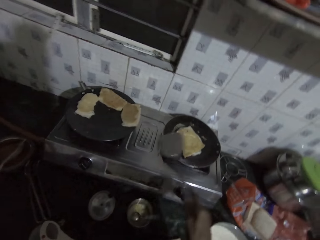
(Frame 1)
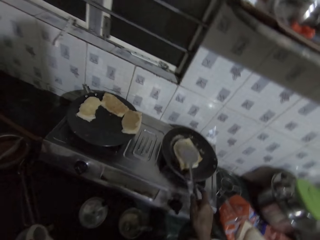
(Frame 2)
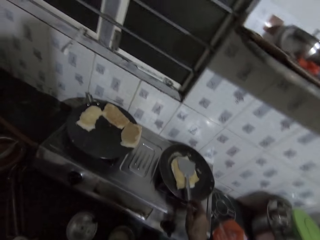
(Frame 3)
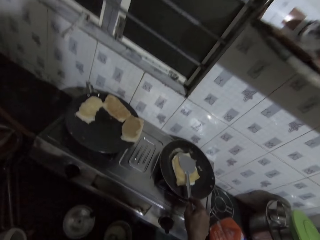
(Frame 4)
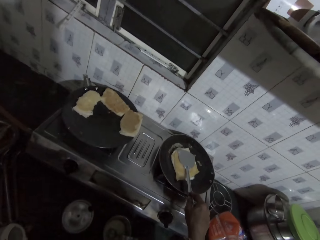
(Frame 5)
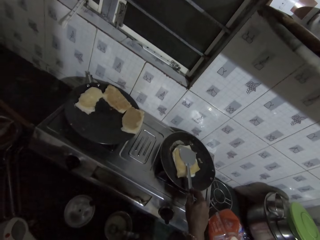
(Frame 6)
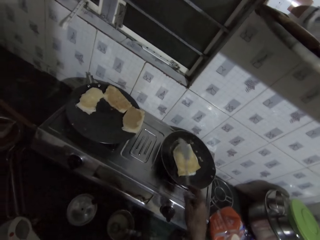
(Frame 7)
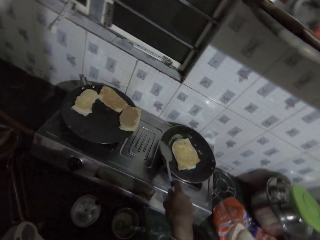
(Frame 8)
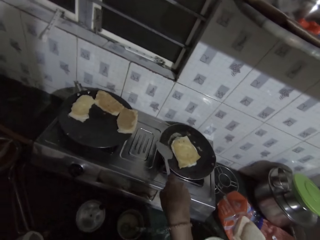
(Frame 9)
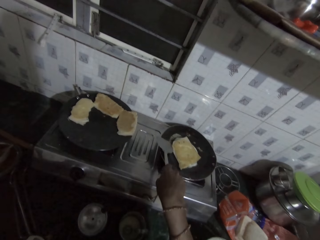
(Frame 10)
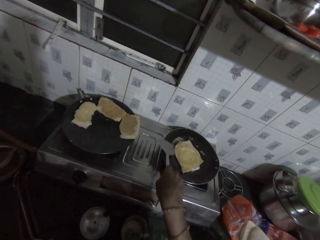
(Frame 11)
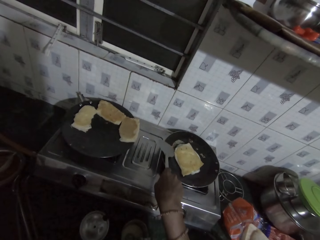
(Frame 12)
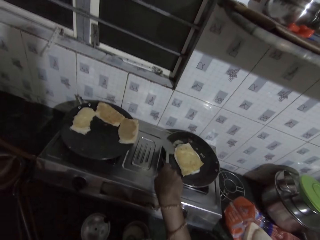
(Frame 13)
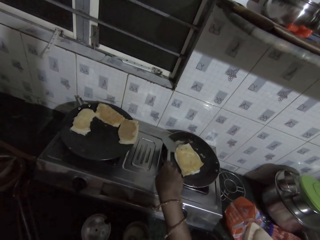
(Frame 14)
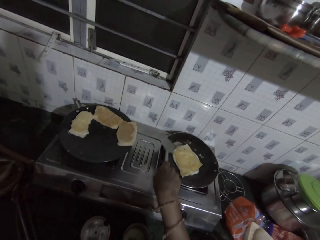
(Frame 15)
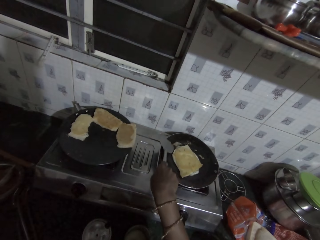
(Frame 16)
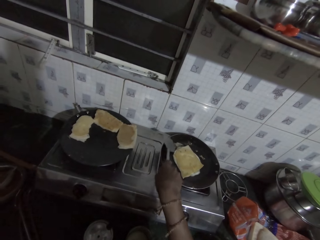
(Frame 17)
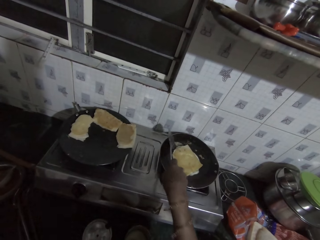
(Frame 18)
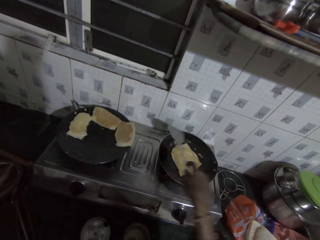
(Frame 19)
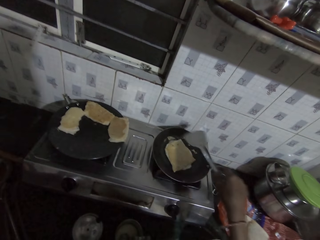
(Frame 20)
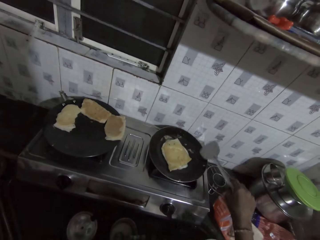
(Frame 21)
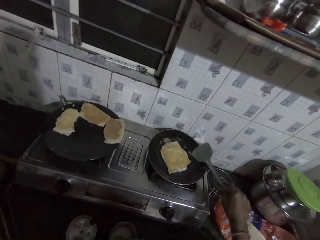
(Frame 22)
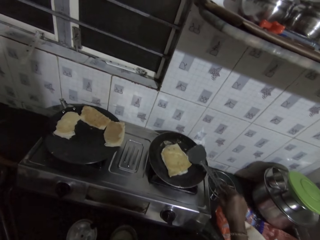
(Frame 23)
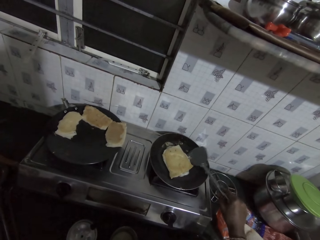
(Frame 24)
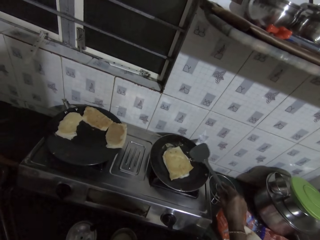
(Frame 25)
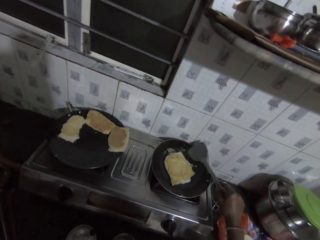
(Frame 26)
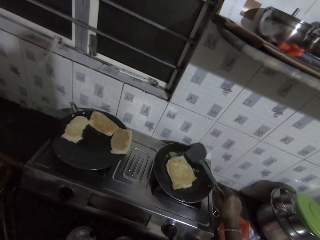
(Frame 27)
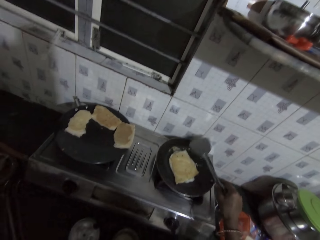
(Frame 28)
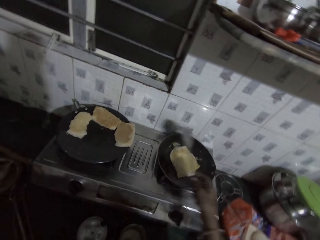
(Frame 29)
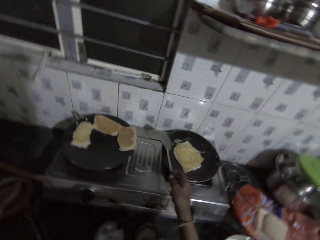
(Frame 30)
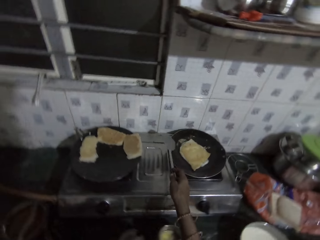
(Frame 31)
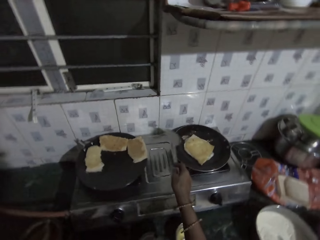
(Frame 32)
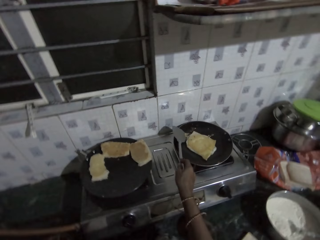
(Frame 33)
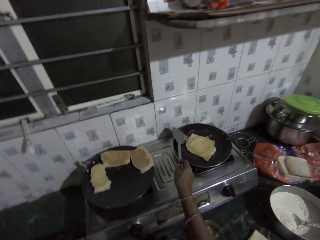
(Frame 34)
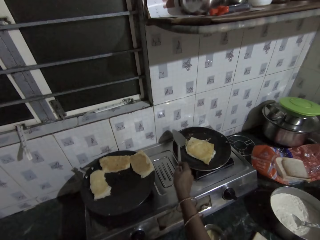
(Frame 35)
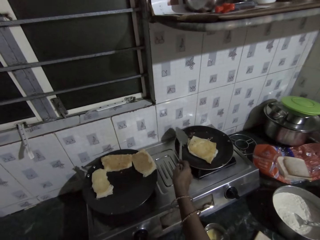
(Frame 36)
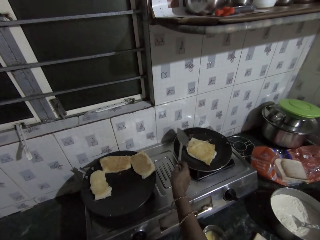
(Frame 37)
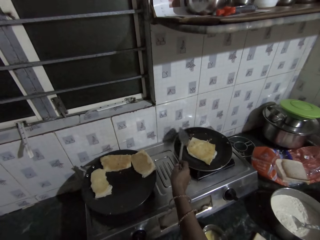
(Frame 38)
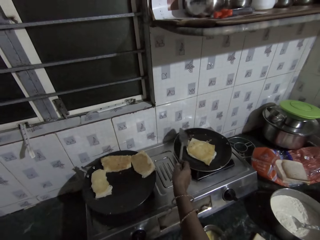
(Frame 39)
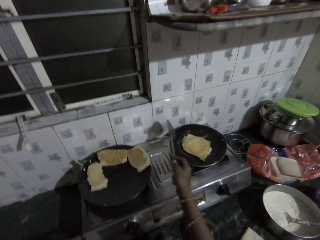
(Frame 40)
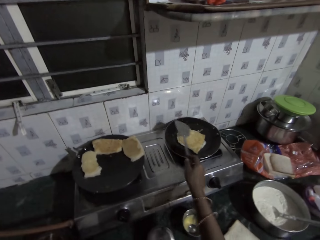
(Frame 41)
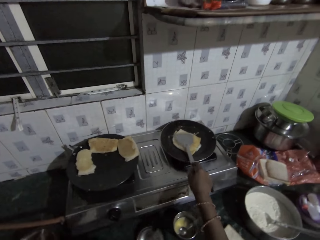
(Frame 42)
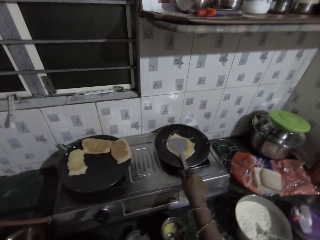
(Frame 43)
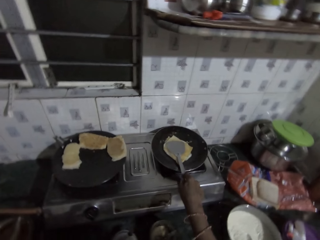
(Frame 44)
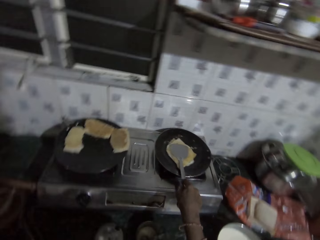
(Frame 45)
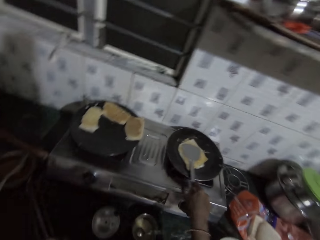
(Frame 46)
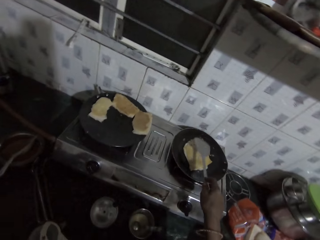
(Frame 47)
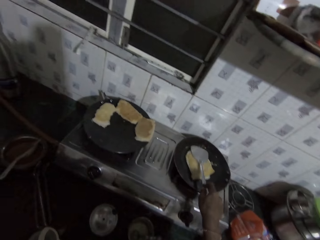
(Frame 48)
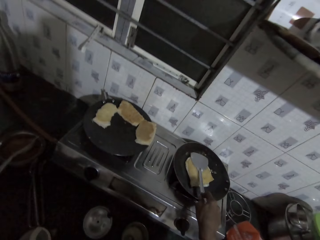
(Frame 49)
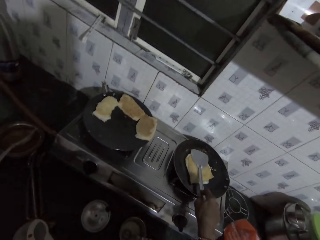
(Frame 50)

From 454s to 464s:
The camera wearer presses the sandwich in the mini frying pan on the cooker with the spoon in her right hand. She scrapes the mini frying pan on the cooker with the spoon in her right hand. She presses the sandwich in the mini frying pan on the cooker with the spoon in her right hand.

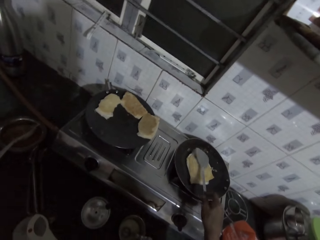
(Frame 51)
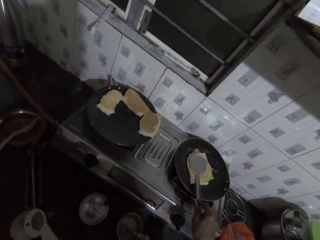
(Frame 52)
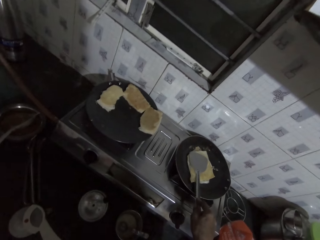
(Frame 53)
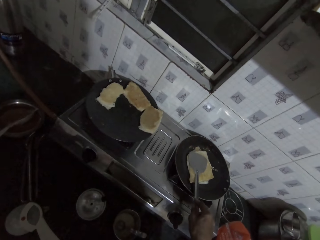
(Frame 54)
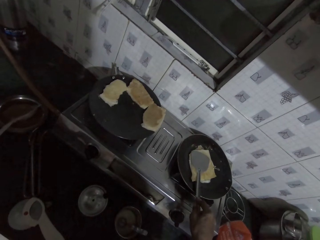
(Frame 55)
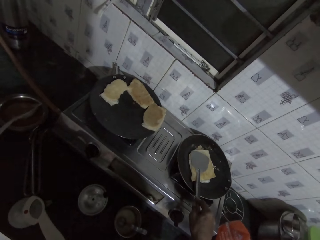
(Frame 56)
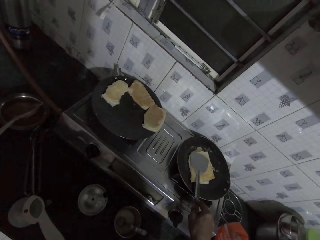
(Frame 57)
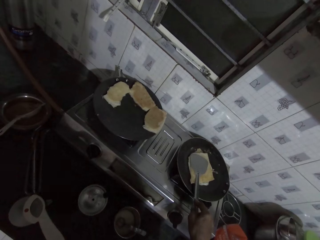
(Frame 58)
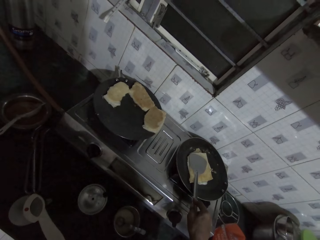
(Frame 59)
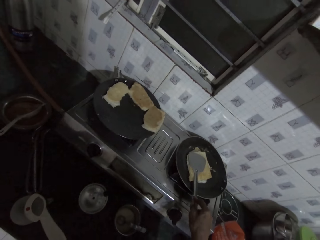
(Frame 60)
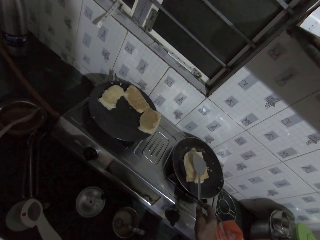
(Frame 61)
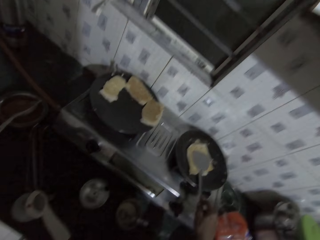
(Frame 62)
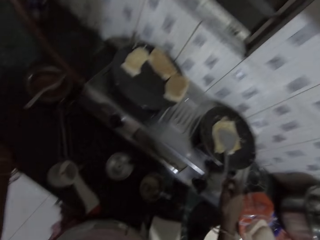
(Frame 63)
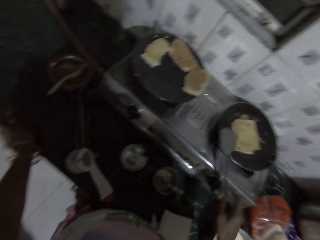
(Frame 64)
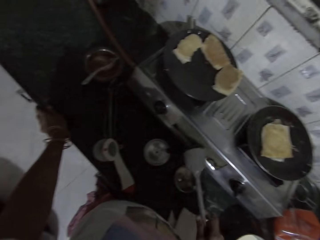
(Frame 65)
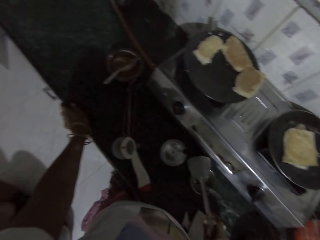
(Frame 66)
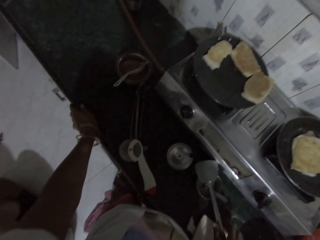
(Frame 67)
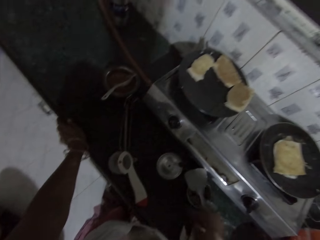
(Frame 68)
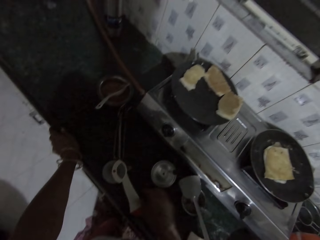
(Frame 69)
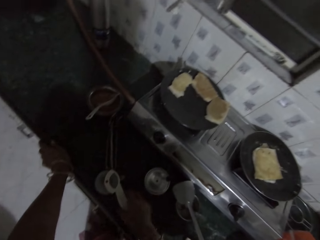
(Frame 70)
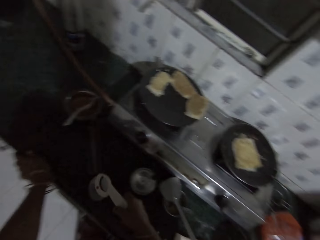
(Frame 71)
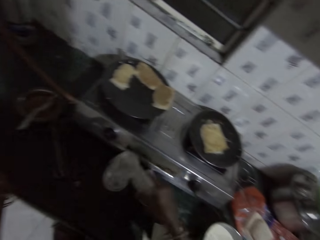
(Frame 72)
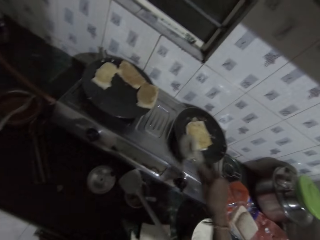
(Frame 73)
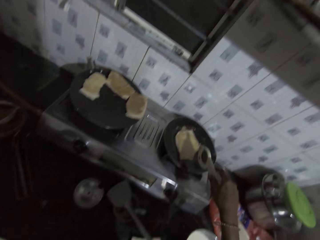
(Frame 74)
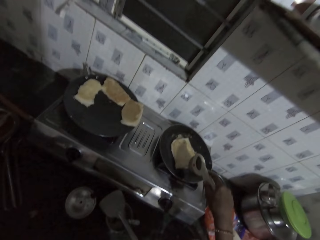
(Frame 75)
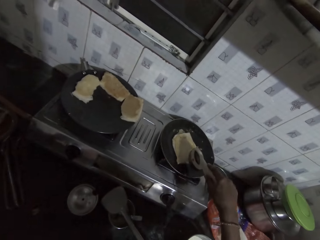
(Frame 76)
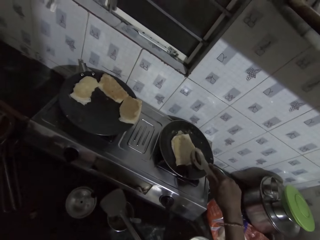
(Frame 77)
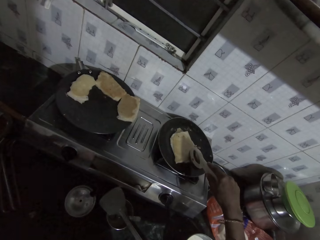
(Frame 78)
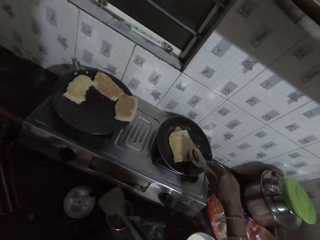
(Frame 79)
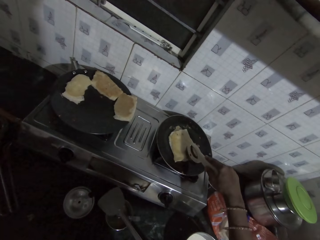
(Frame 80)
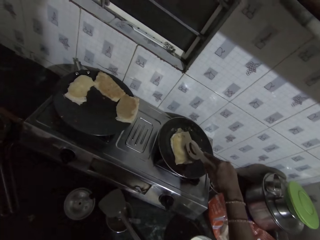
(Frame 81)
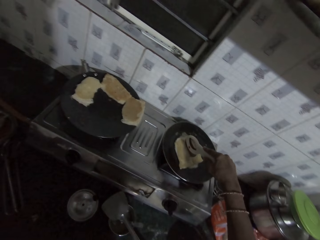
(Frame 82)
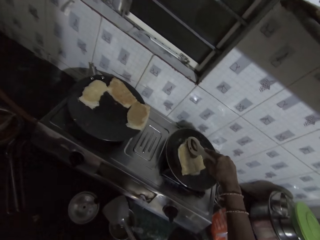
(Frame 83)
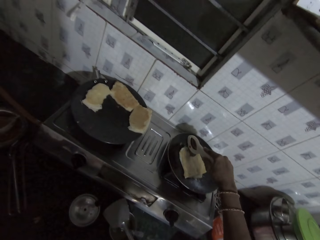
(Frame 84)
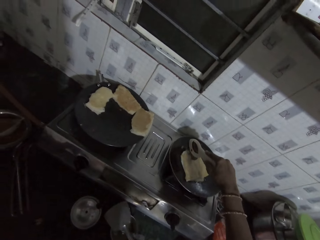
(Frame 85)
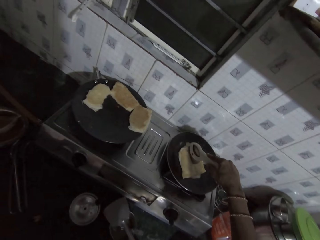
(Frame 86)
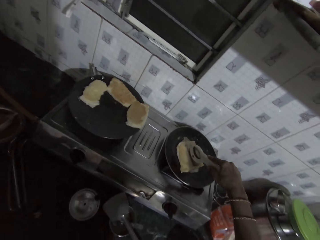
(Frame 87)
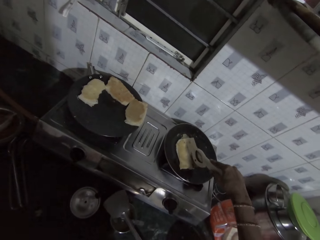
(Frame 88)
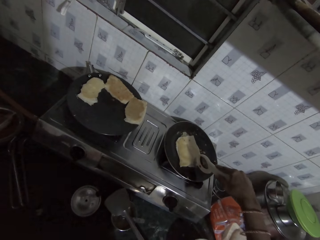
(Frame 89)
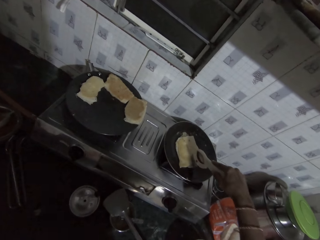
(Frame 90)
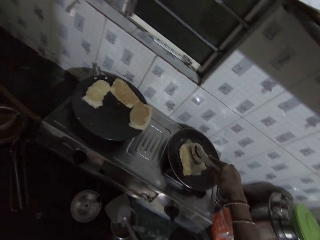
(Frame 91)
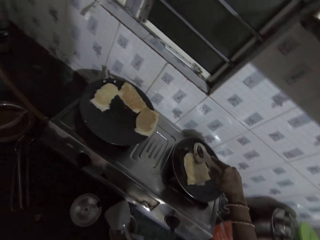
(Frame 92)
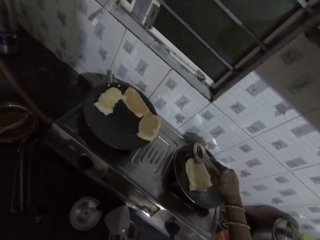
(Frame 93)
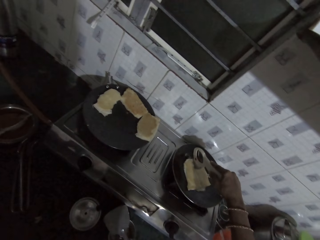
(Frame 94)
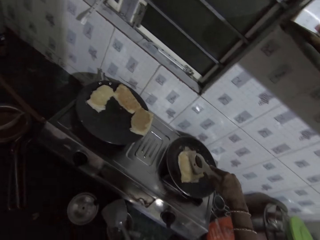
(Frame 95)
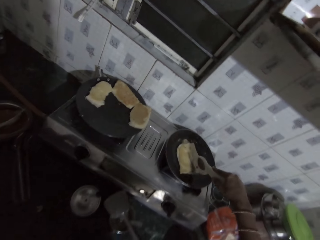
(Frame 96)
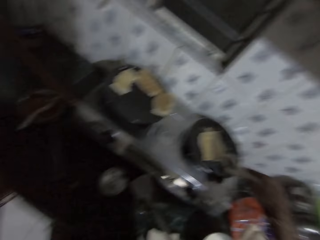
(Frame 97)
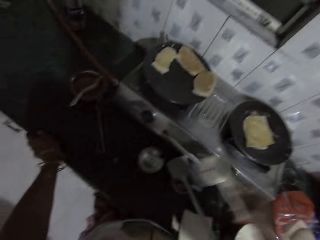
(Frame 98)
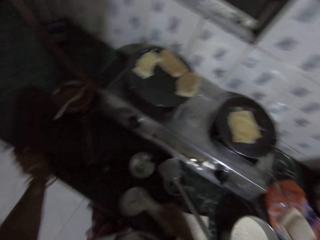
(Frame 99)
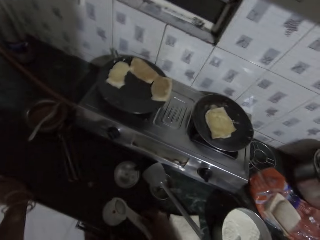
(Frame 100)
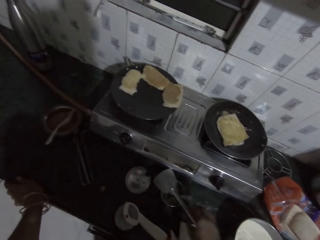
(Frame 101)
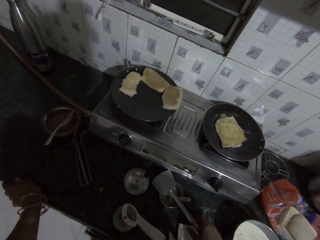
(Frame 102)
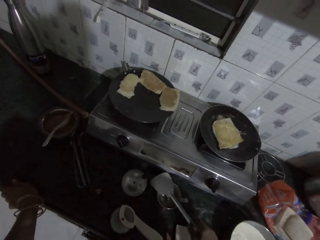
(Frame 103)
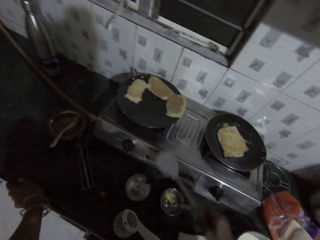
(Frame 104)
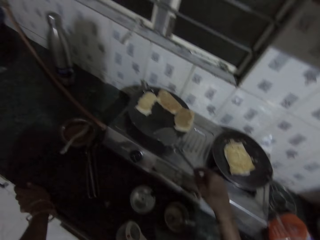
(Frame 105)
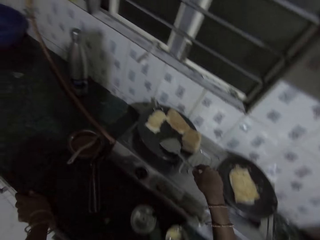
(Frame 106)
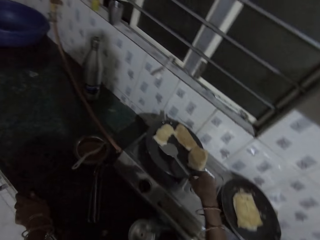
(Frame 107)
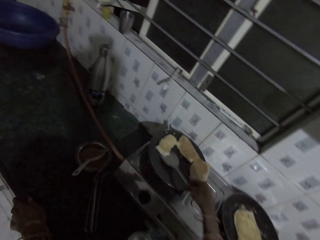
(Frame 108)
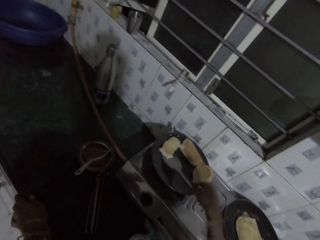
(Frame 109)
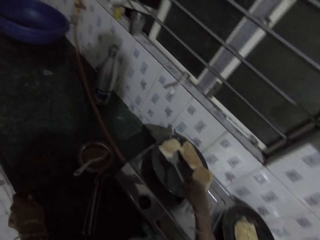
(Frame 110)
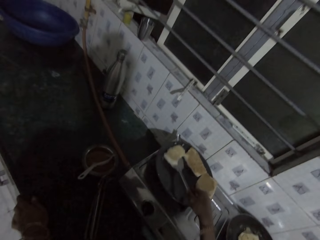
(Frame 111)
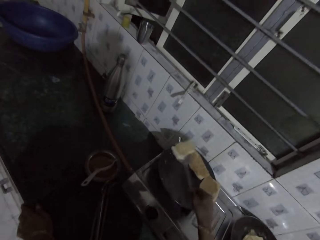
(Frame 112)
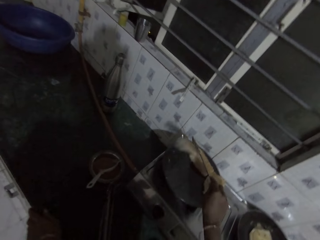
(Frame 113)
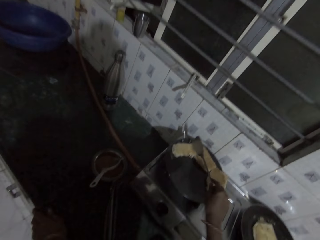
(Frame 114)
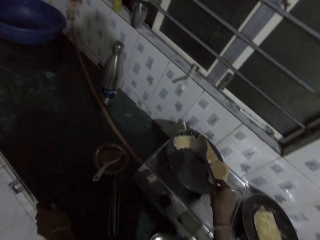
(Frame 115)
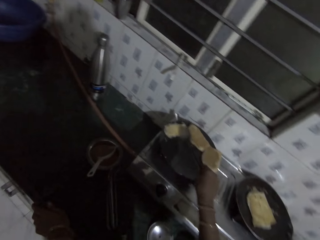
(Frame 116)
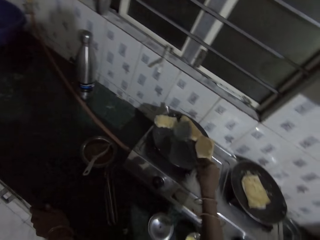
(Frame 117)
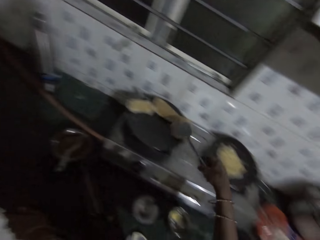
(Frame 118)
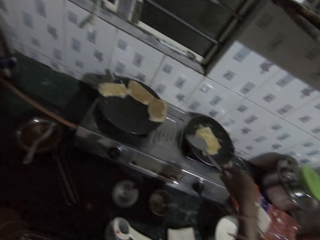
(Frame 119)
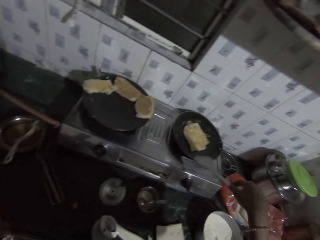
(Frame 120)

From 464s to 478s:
The camera wearer drops the spoon in the bowl of raw egg on the countertop with her right hand. She picks up a sandwich maker from the countertop with her right hand. She presses the bread on the pan. She divides the sandwich in the mini frying pan on the cooker with the sandwich maker in her right hand. She drops the sandwich maker on the countertop with her right hand. She picks up the spoon from the bowl of raw egg on the countertop with her right hand. She turns the sandwich in the frying pan on the cooker with the spoon in her right hand.
